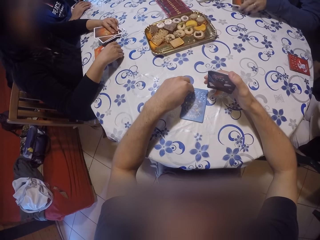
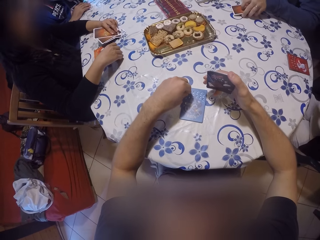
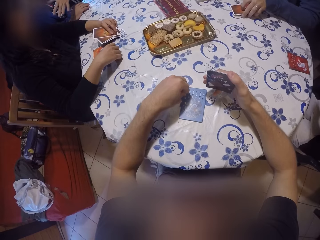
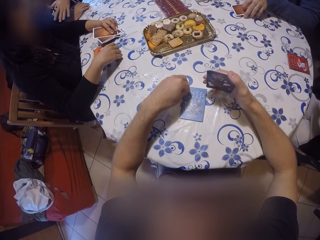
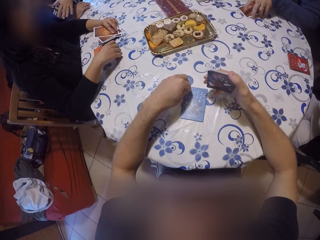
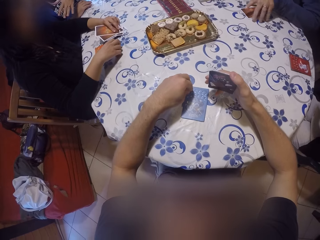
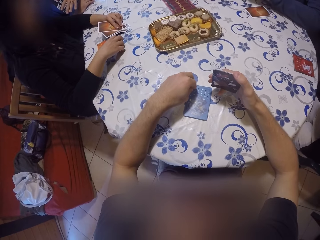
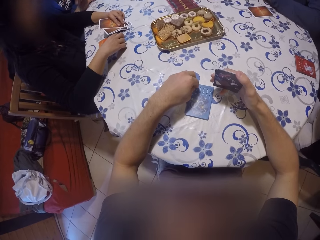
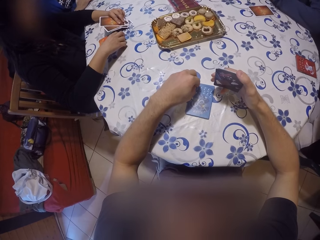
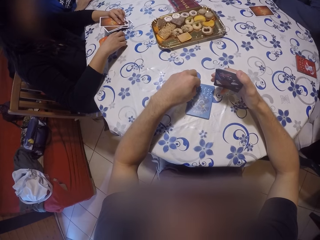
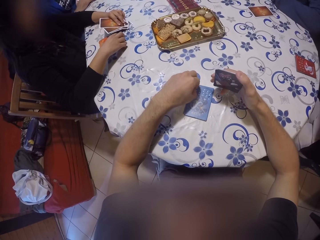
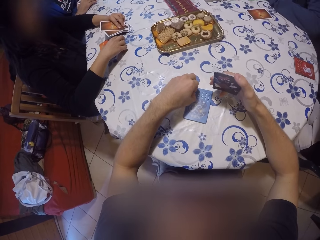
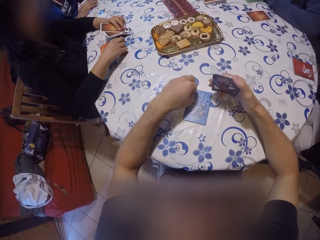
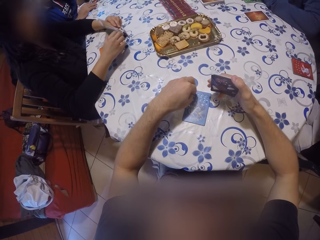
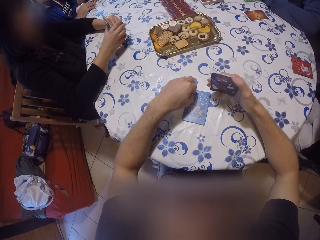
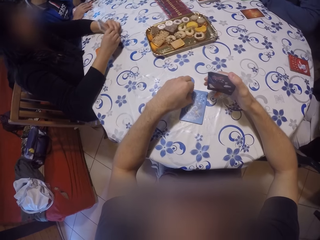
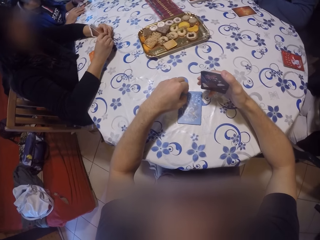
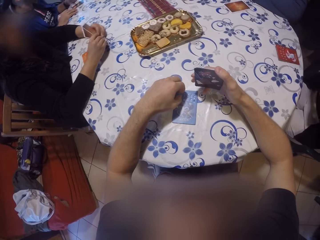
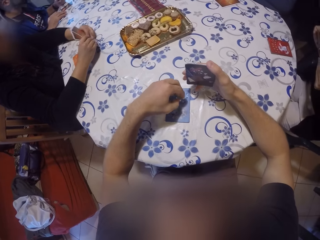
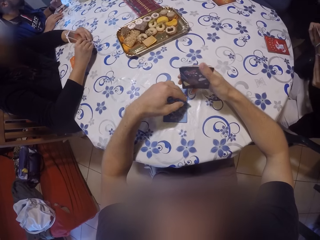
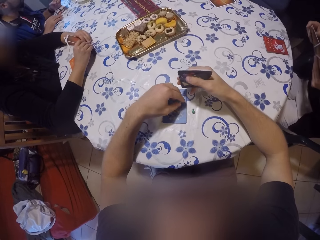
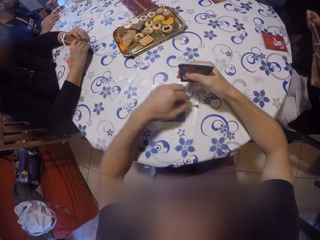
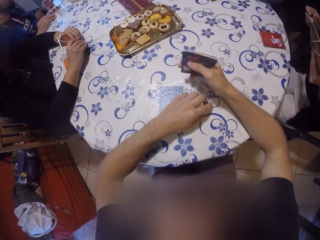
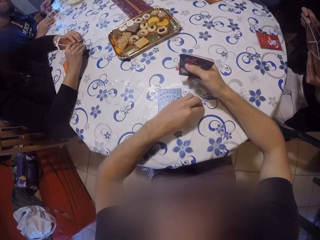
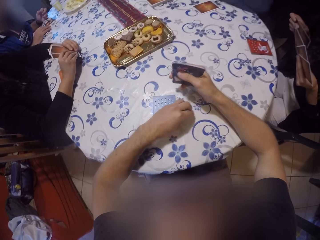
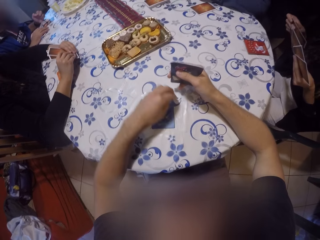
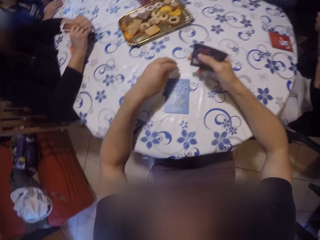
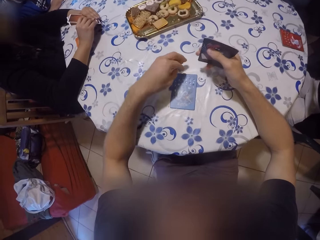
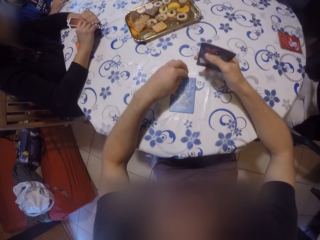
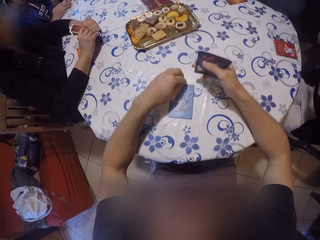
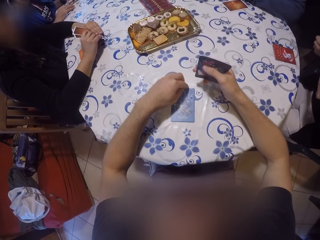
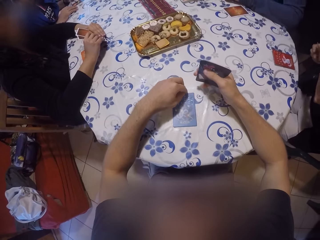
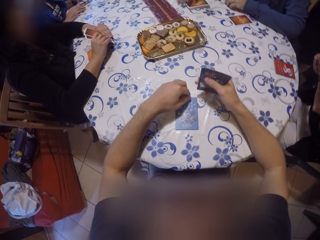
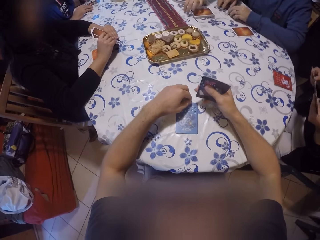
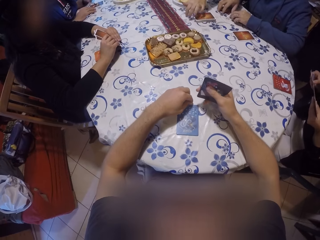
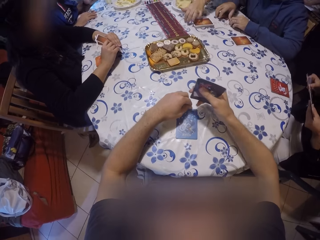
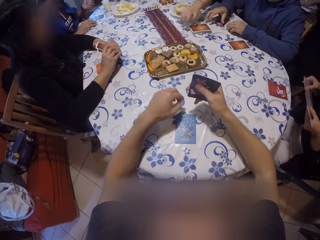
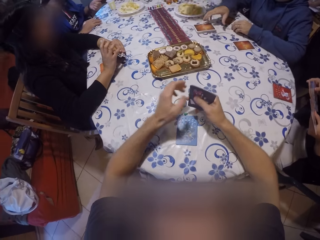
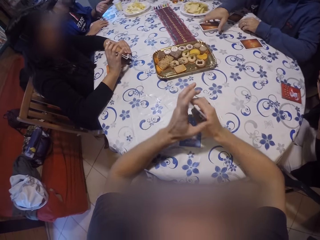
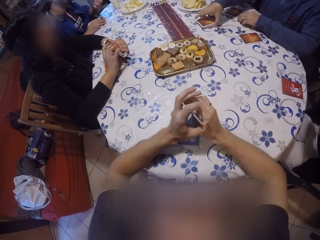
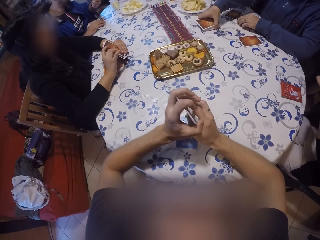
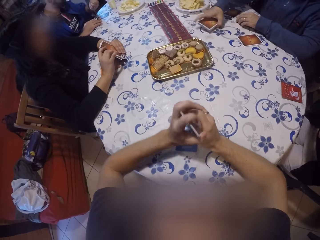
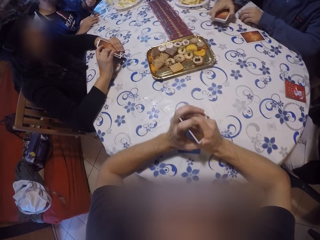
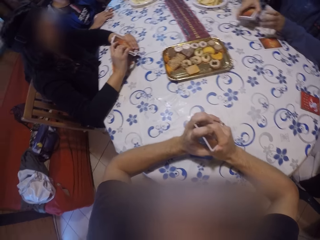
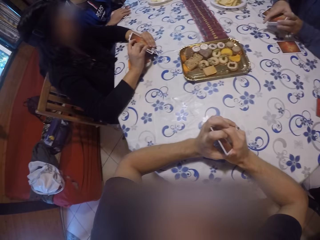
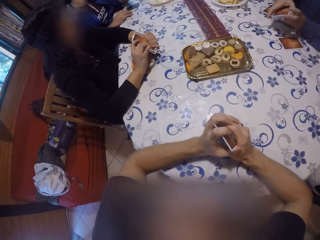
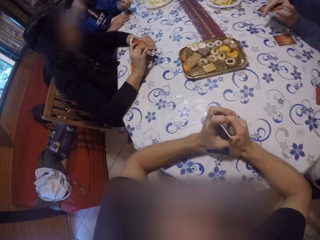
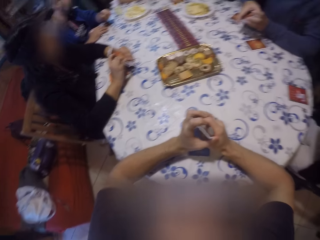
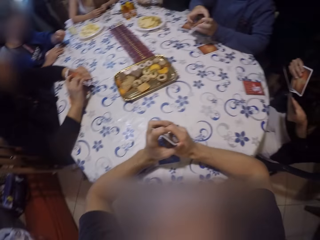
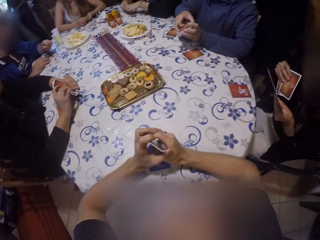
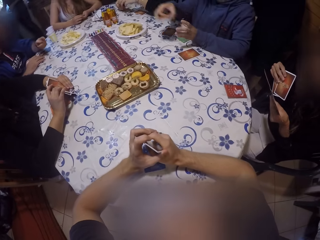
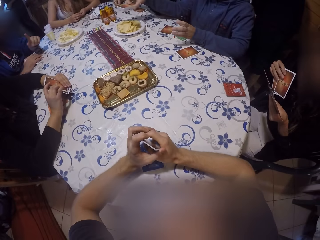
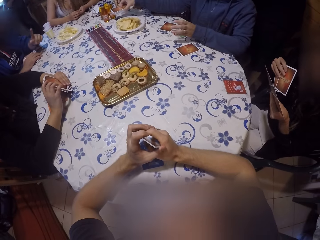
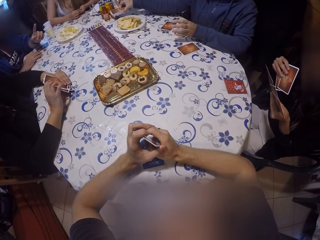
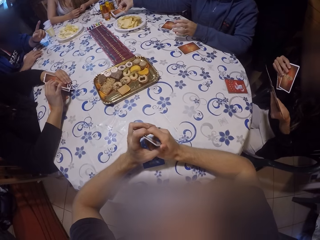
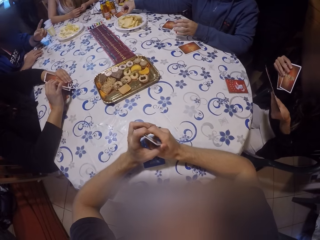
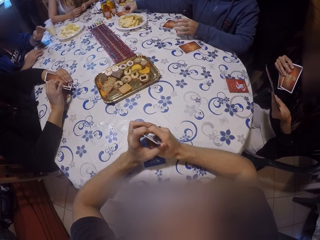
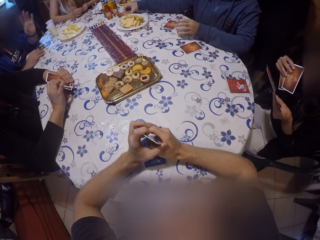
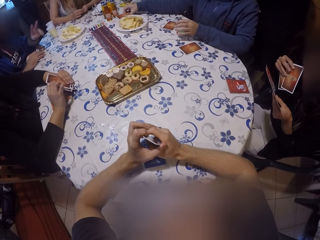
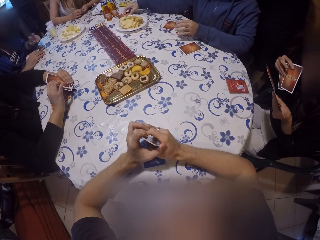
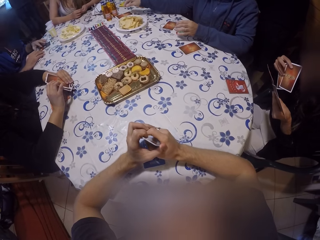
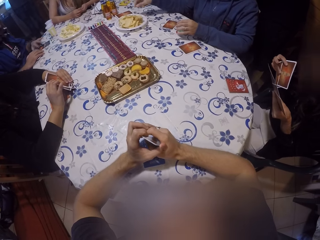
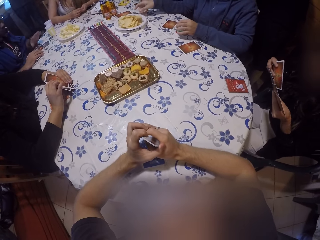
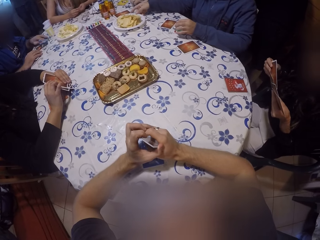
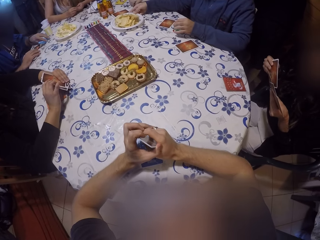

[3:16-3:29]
A man drops a card on the table with his left hand. The camera wearer touches the card on the table. The man takes the cards from the table with his right hand. The camera wearer looks around the table. The man drops the card on the table in front of a woman with his right hand.

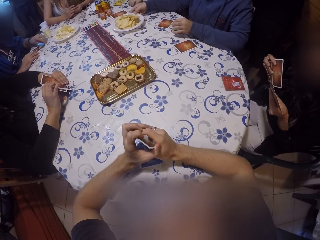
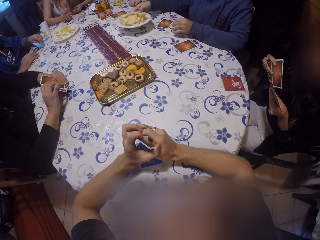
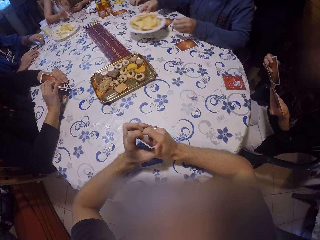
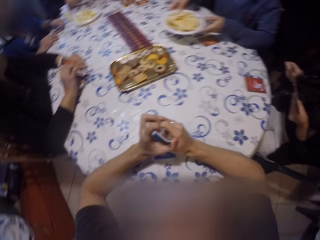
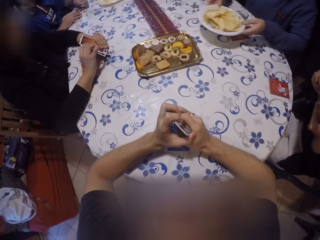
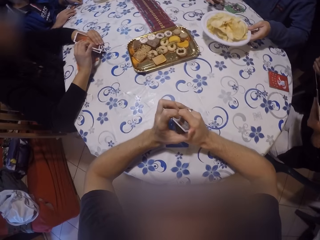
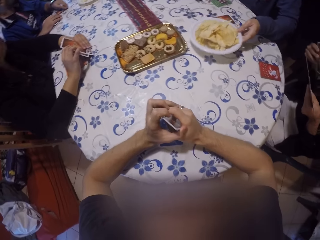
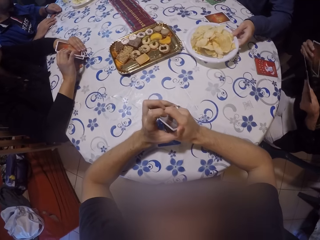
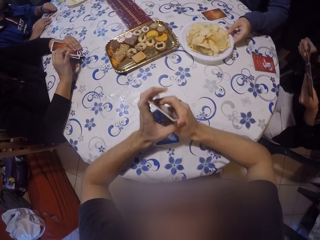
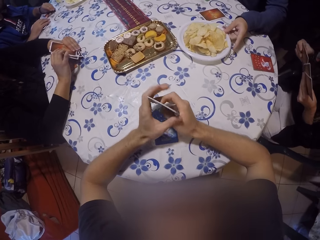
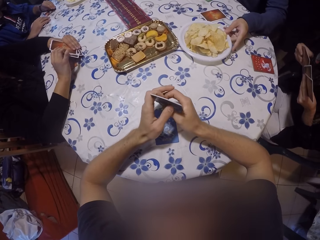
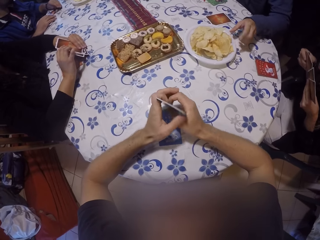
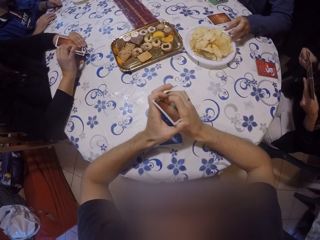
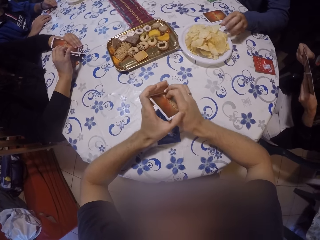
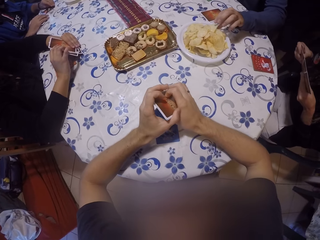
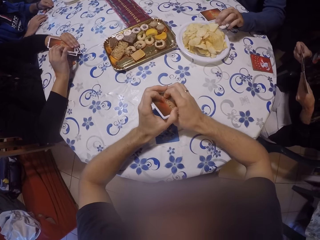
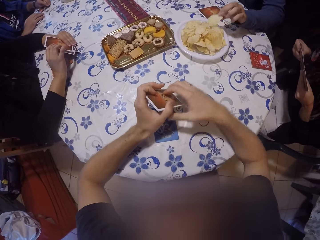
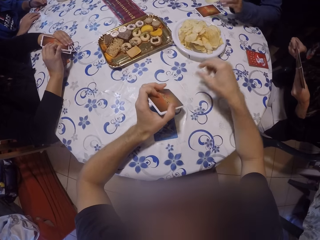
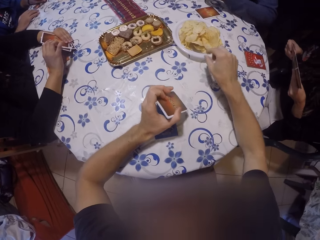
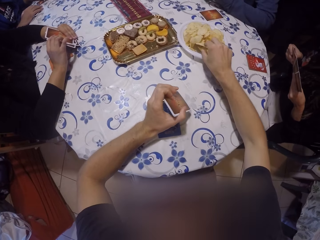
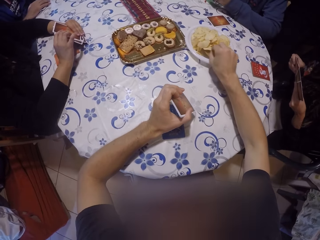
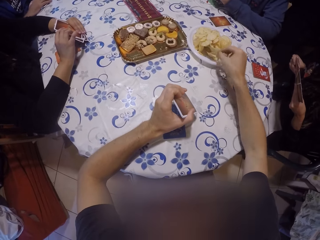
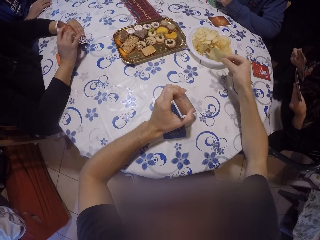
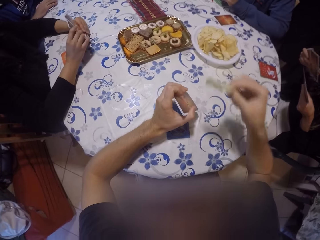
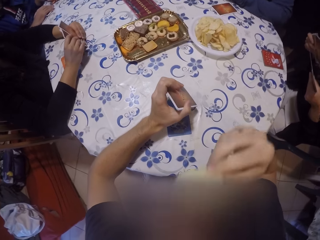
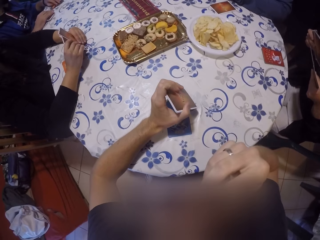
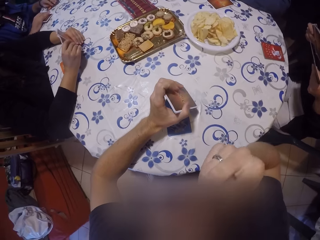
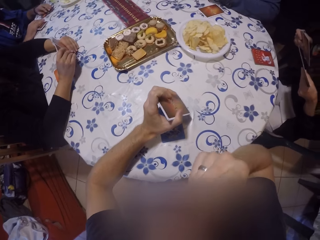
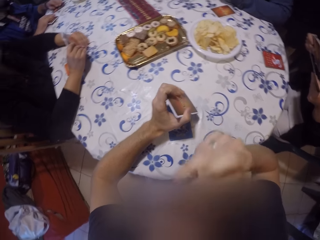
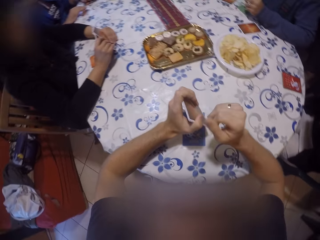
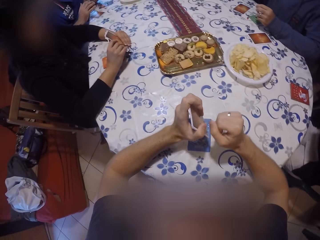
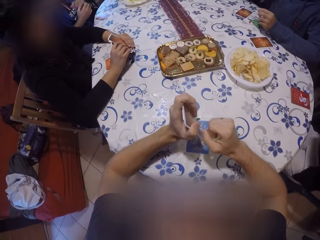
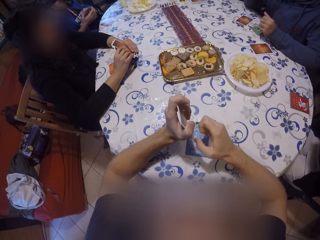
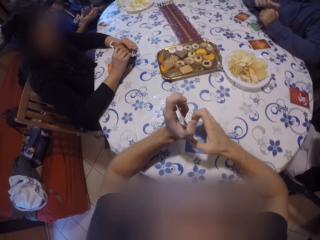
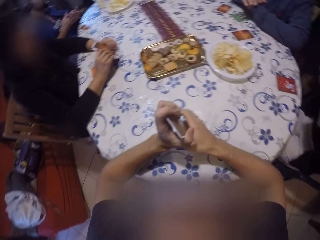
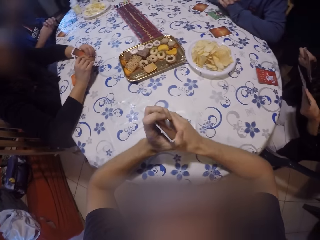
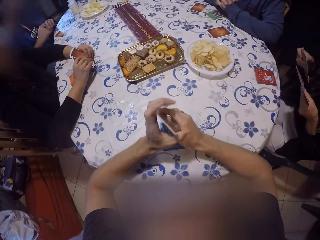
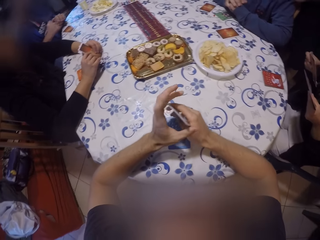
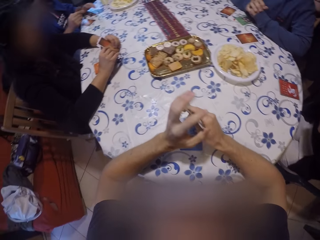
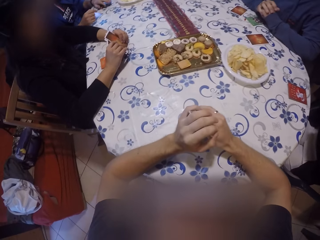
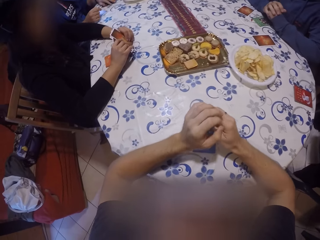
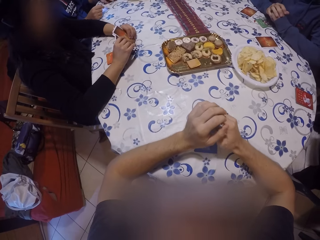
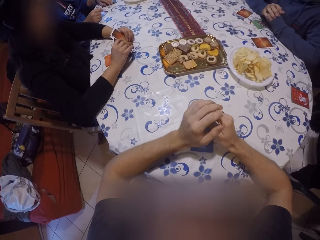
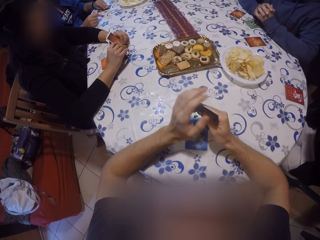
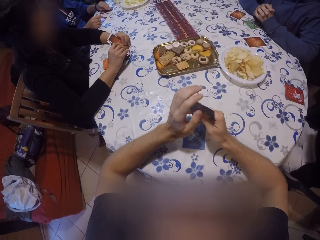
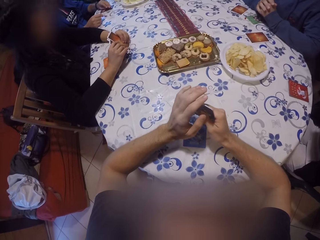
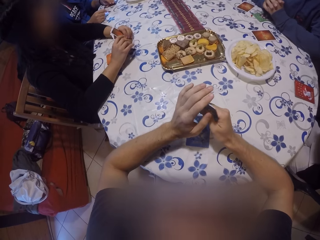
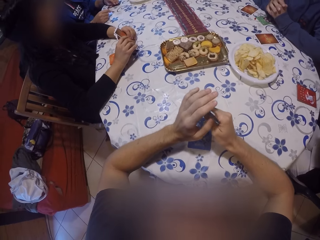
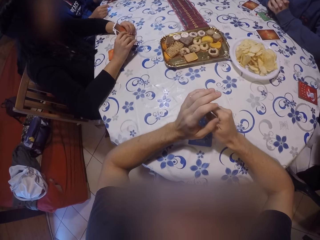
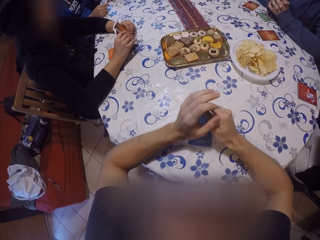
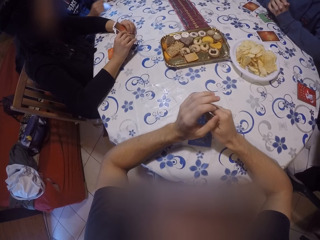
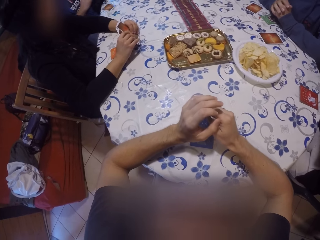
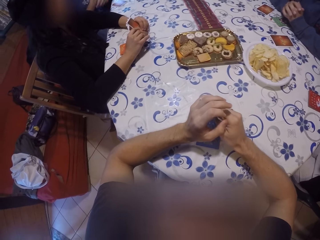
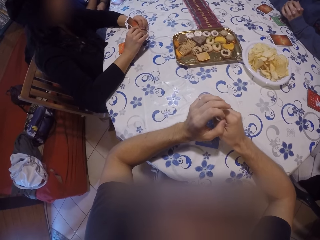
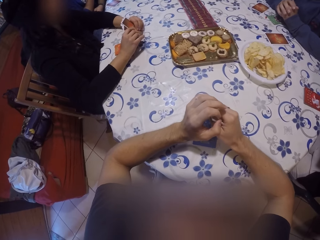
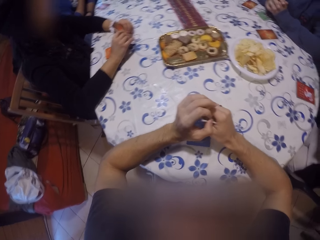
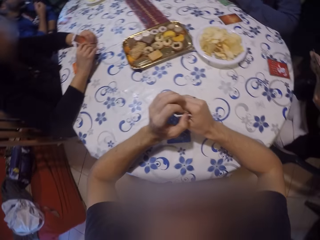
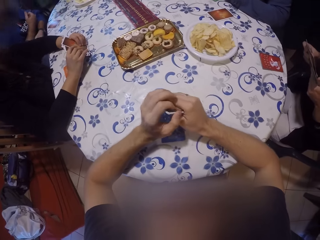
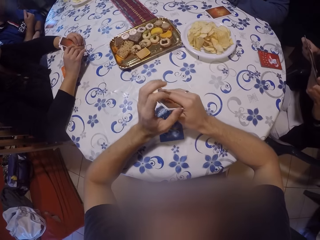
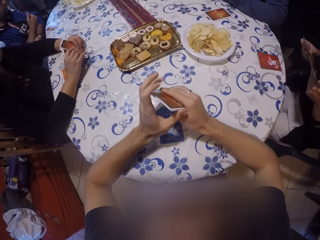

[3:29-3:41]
A man moves a plate of chips on the table with his right hand. The man drops the plate of chips on the table with his left hand. The man takes a piece of chips from the plate with his left hand. The camera wearer picks up a piece of chips from the plate with his right hand. He eats the chips in his right hand and holds a card.
